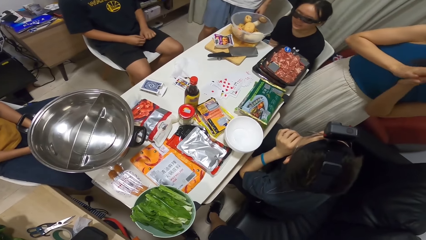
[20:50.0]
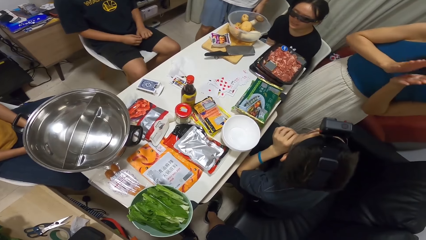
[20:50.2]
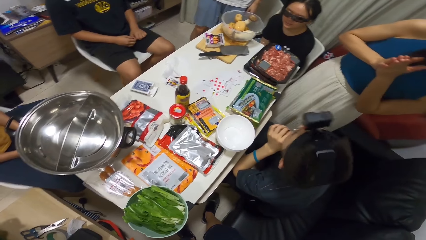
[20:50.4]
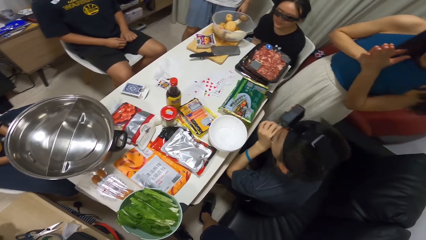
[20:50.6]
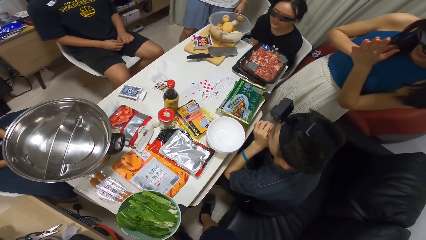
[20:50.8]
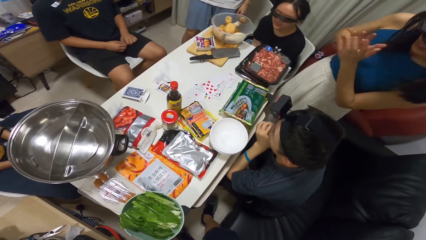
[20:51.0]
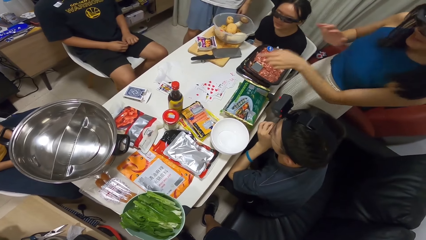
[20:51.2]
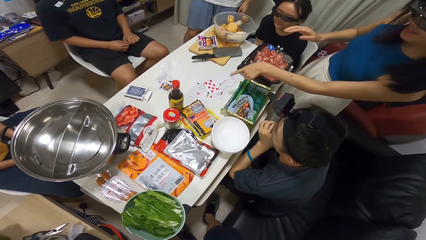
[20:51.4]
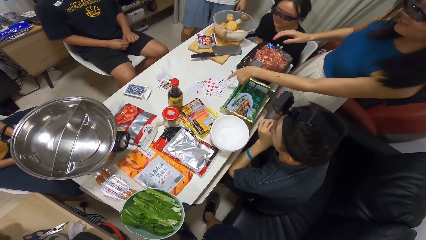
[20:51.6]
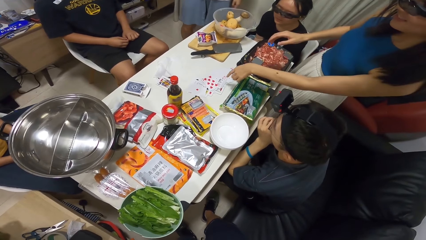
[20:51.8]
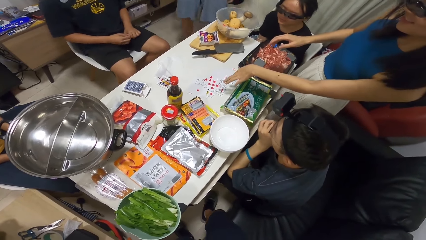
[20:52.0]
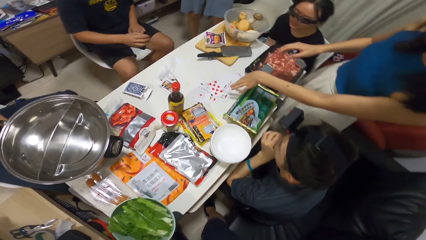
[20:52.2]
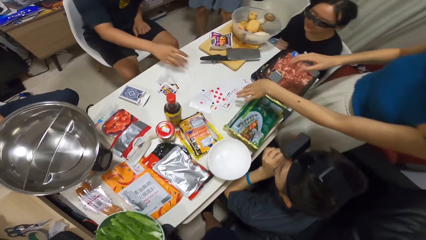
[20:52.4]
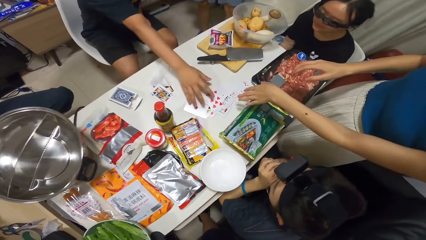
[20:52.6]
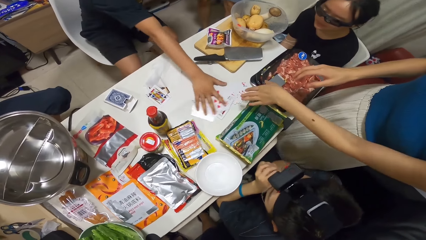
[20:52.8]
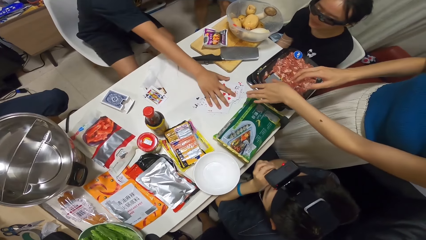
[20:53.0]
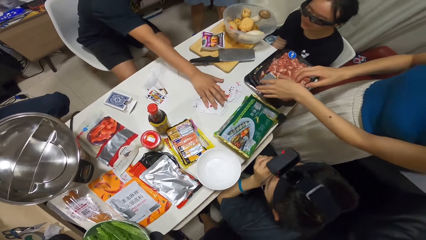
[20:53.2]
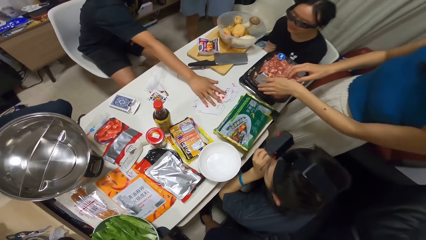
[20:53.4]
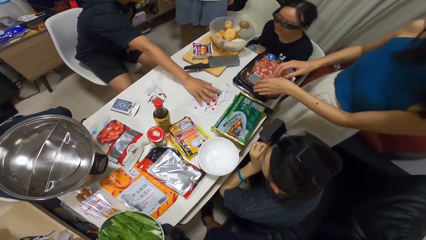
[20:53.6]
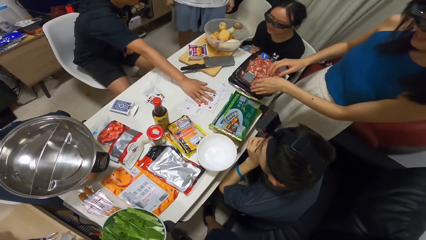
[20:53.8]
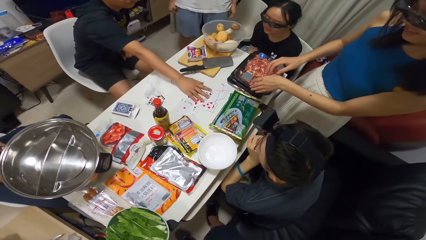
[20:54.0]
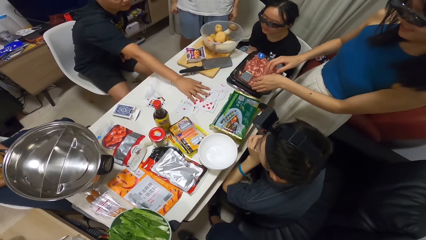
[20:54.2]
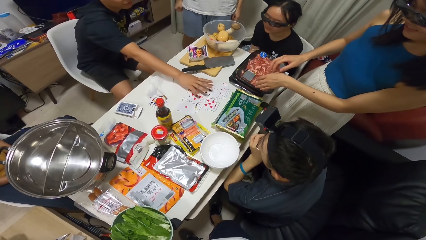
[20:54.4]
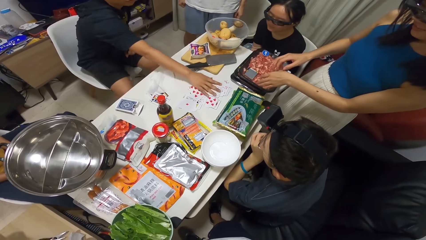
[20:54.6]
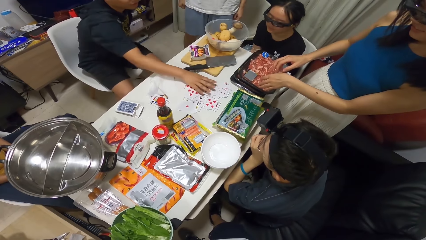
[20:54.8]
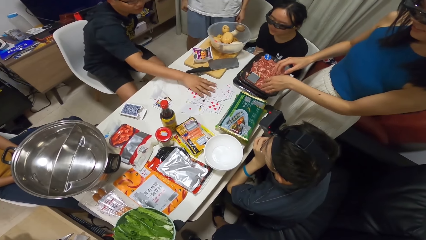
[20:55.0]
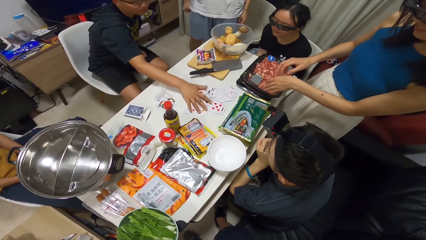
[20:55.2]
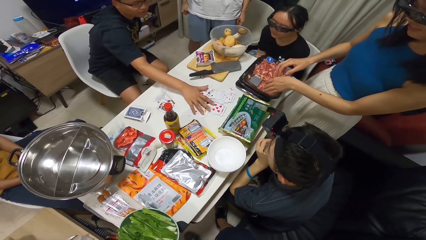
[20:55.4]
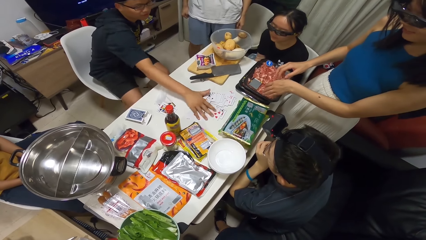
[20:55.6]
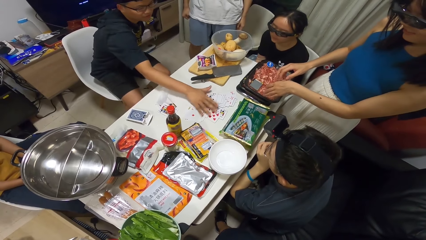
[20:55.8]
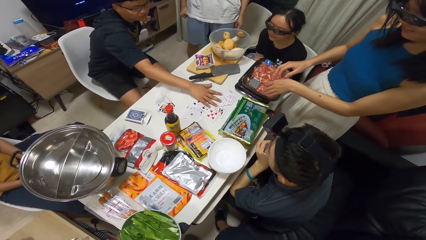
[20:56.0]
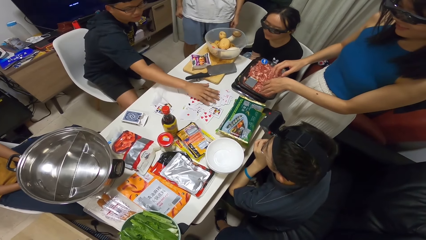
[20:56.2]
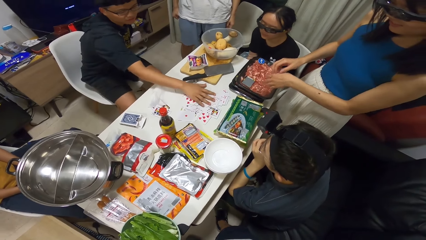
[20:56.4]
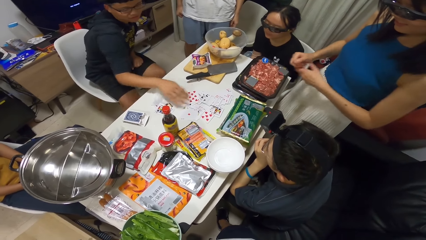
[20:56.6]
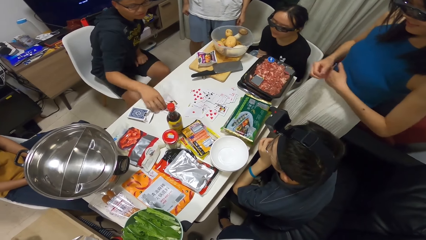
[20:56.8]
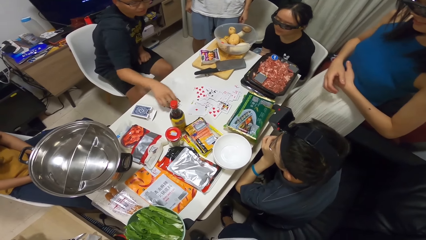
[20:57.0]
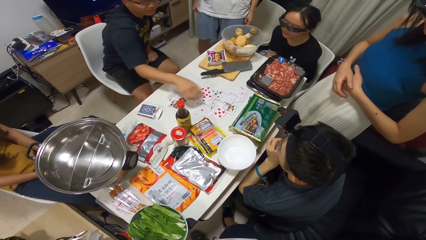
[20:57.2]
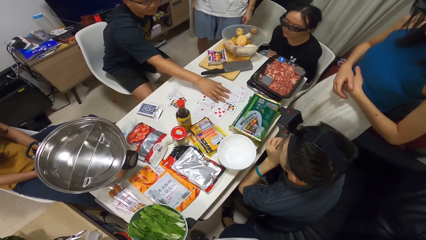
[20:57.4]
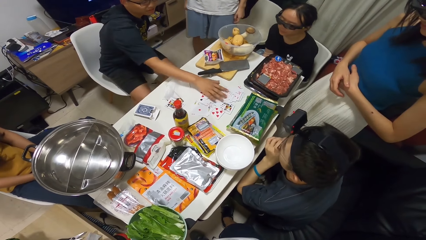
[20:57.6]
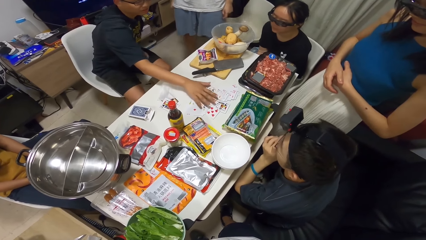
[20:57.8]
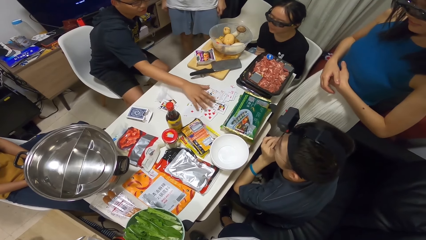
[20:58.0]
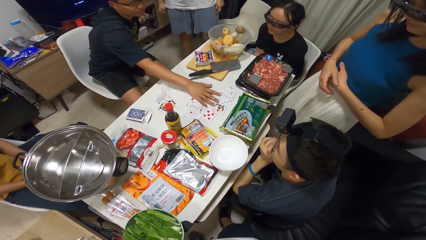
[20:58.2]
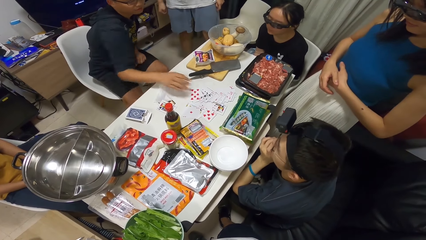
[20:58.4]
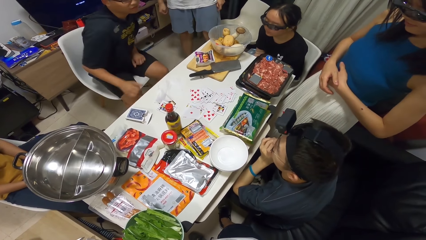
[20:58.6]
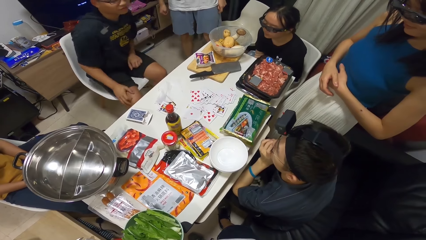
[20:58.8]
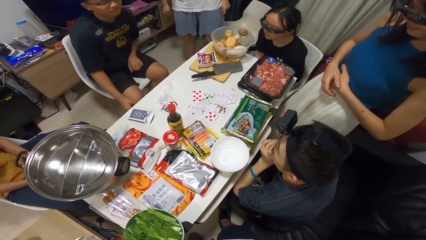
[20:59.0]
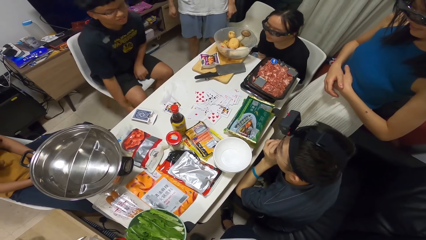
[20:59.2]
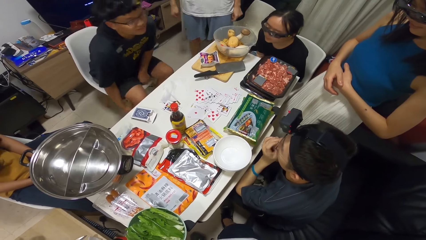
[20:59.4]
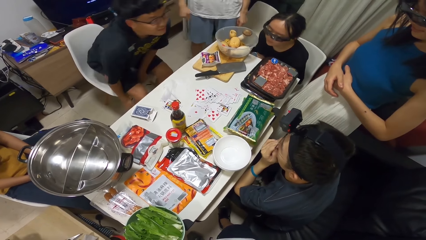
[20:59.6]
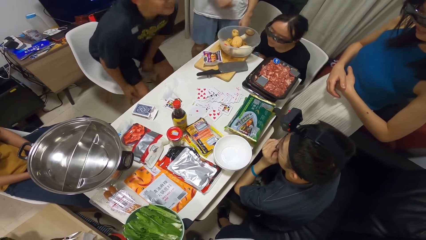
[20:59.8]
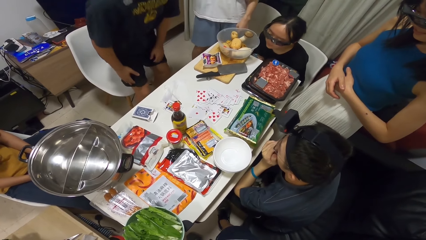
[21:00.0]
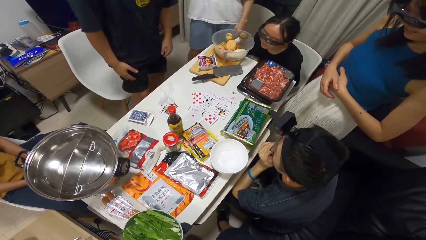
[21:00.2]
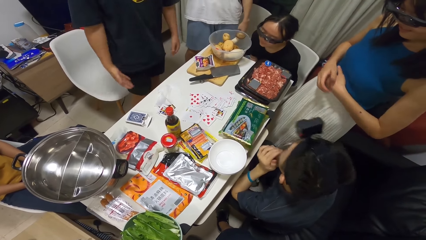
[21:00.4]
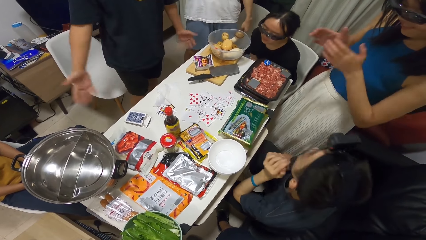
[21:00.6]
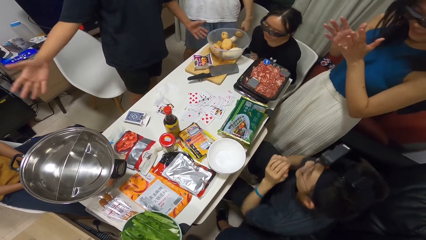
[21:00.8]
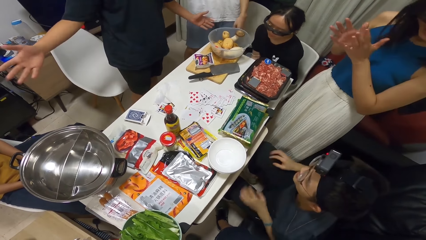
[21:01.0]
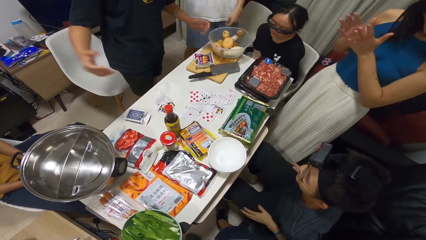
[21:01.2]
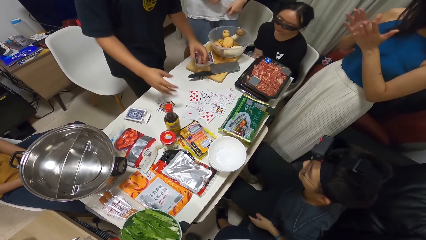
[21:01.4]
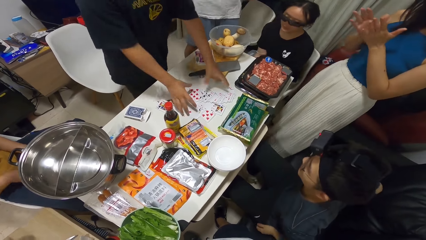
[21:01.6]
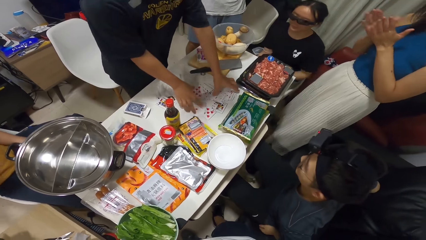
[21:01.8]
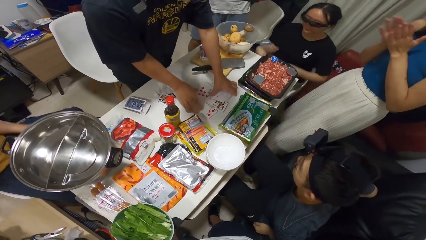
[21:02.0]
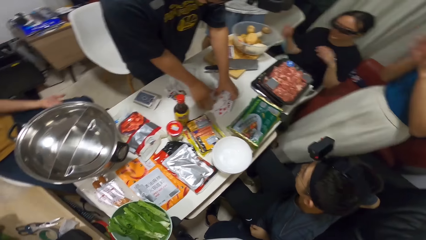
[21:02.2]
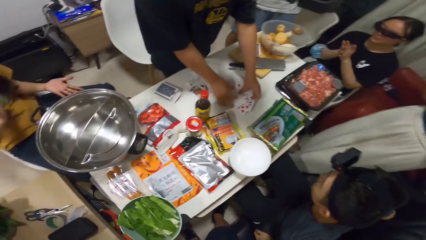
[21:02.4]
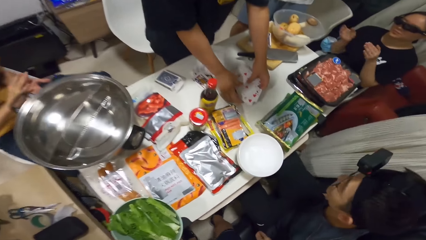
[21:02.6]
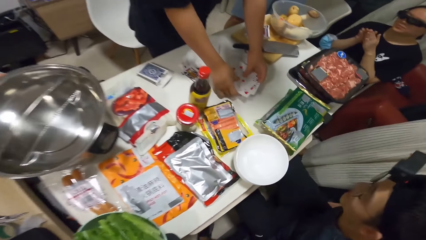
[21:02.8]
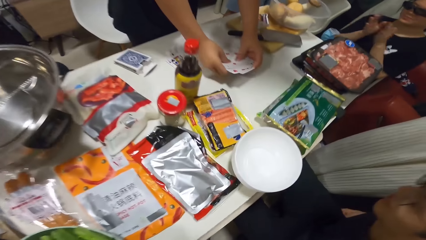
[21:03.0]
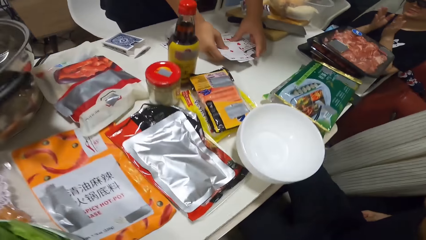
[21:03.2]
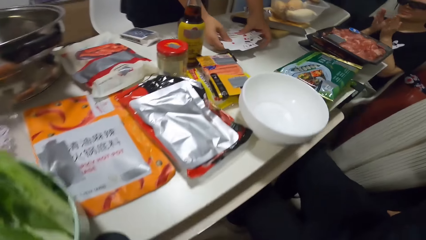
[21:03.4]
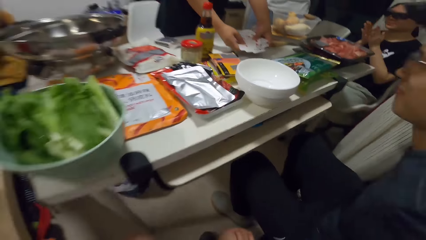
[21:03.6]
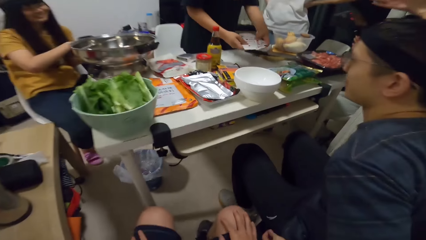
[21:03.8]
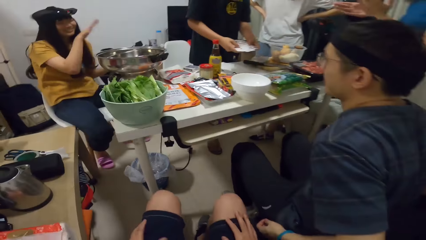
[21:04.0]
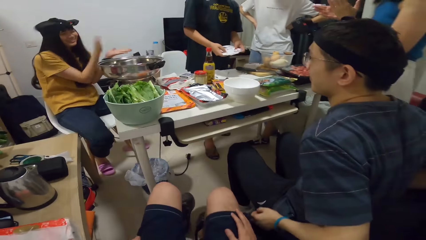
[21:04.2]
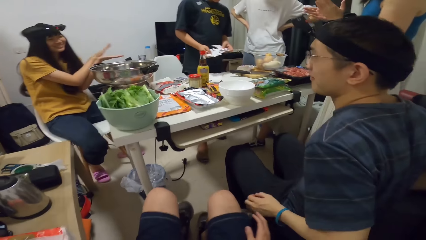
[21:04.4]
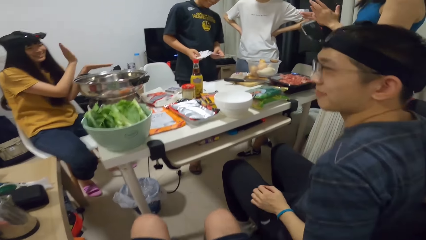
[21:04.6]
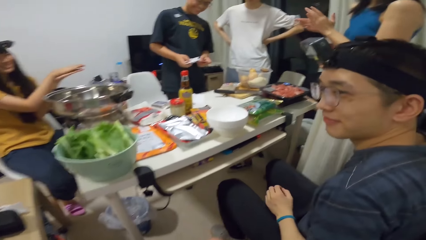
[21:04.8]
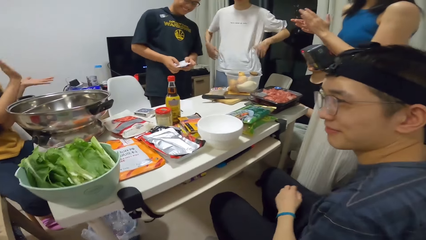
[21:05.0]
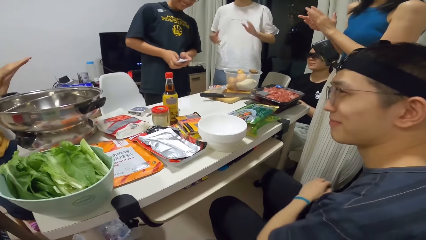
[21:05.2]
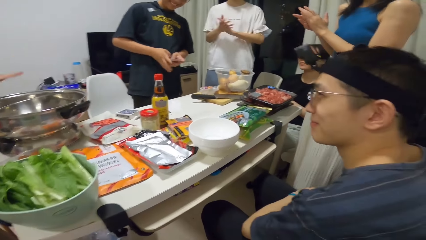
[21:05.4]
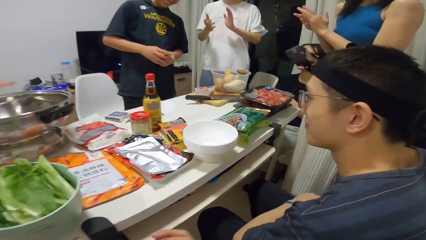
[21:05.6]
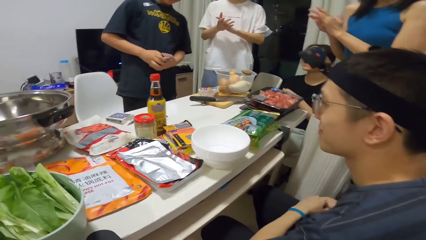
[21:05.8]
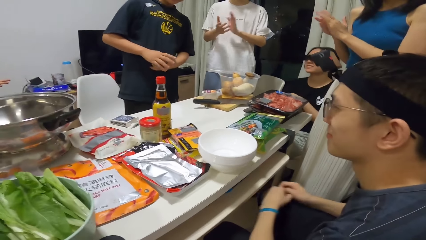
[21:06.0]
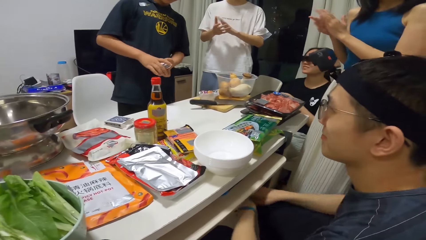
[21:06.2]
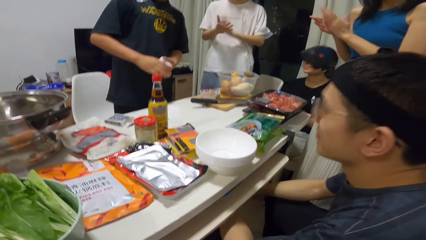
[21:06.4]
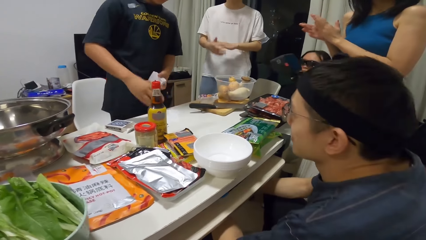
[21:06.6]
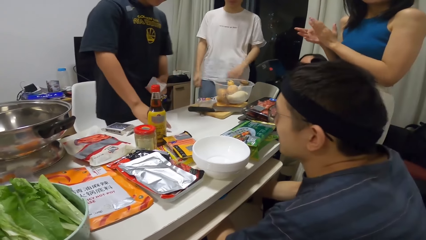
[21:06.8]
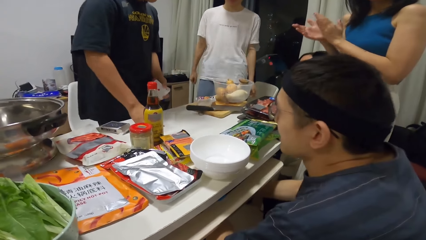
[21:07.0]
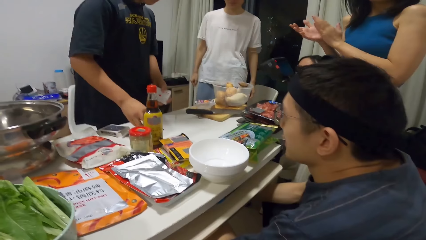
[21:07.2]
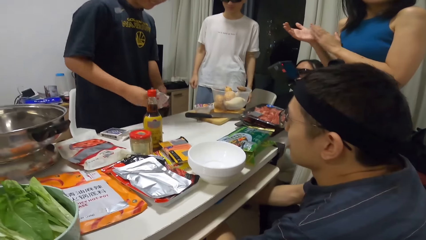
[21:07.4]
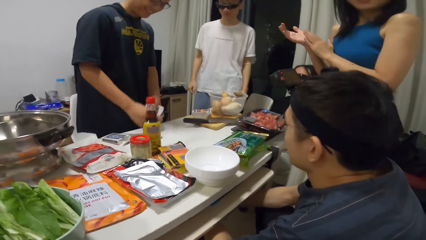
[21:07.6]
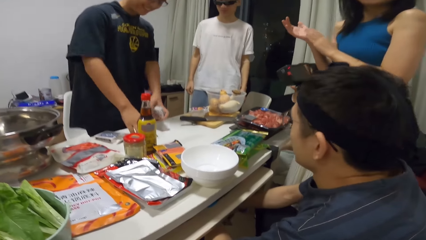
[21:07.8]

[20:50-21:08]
A woman claps her hand. A man spreads the cards on the table with his right hand. He touches the cards. The woman points at the table. The man touches the cards. He stands up and stretches his hand. The woman claps her hand. The man picks up the cards on the table with both hands. The woman claps her hand. Another man claps his hand.
